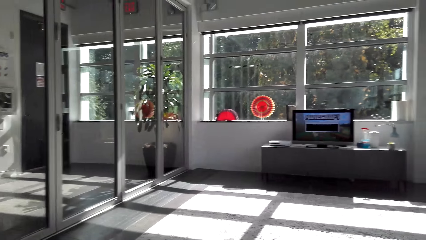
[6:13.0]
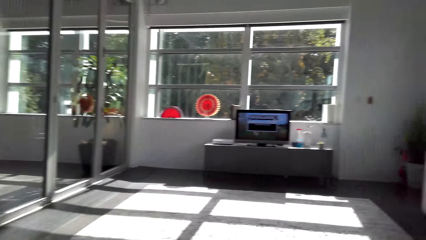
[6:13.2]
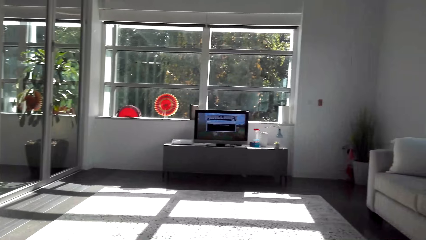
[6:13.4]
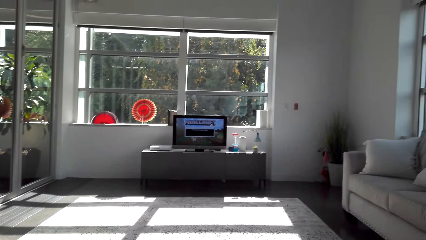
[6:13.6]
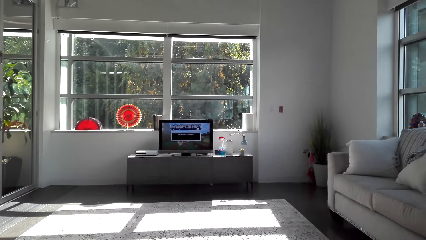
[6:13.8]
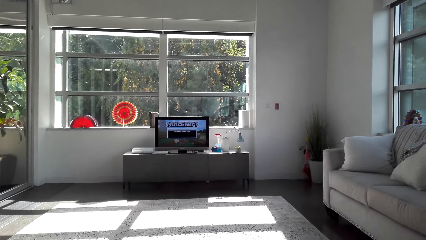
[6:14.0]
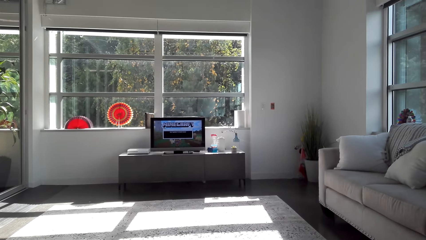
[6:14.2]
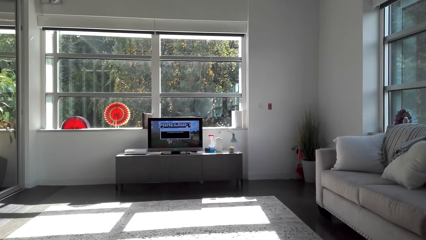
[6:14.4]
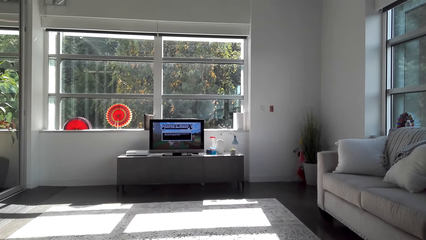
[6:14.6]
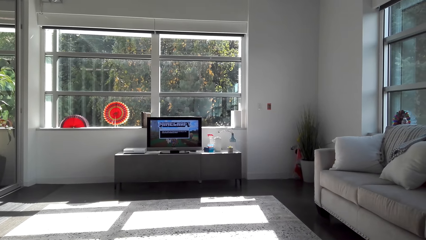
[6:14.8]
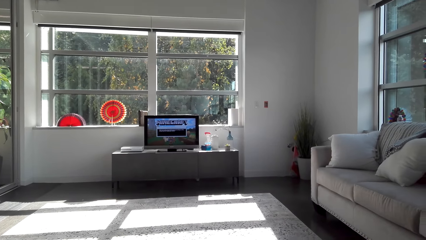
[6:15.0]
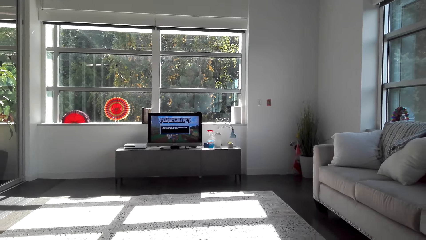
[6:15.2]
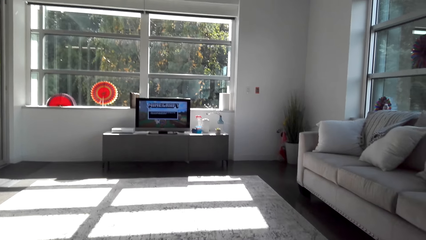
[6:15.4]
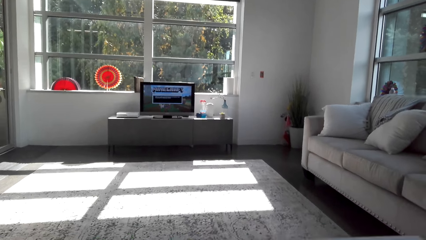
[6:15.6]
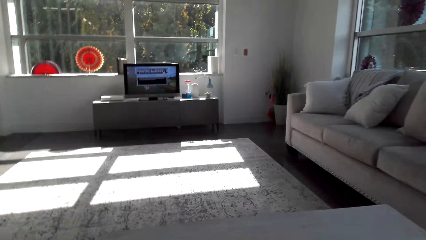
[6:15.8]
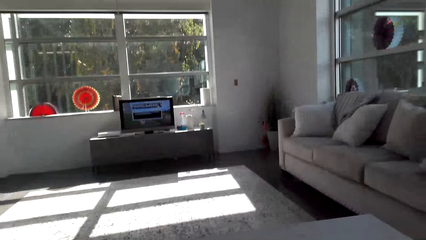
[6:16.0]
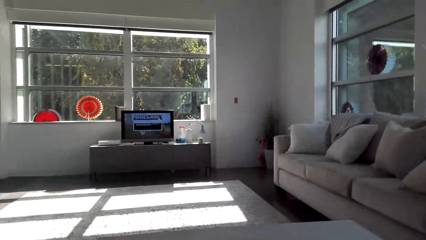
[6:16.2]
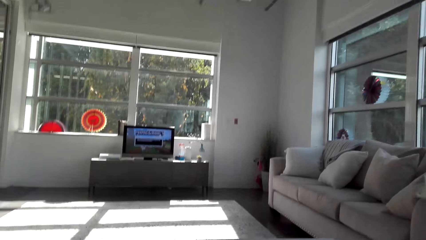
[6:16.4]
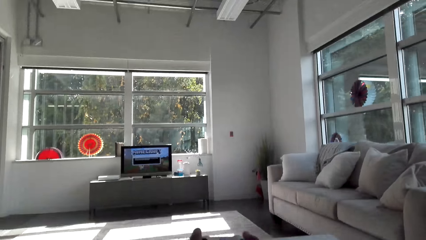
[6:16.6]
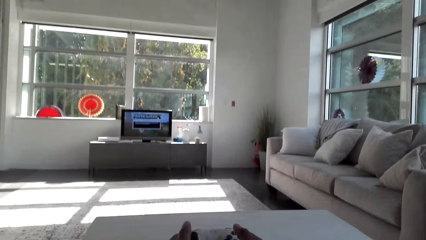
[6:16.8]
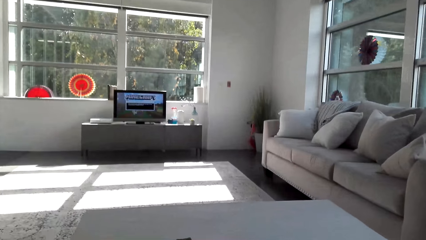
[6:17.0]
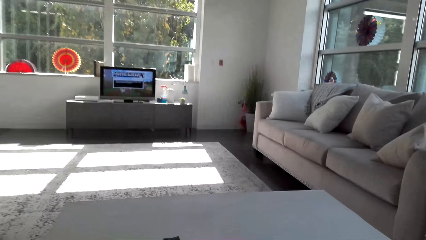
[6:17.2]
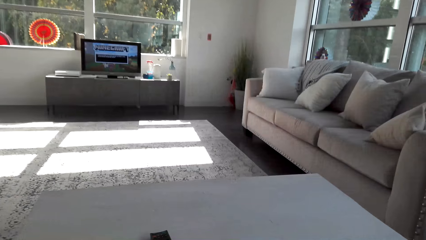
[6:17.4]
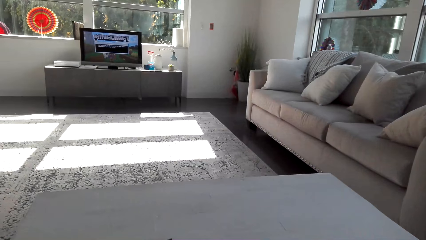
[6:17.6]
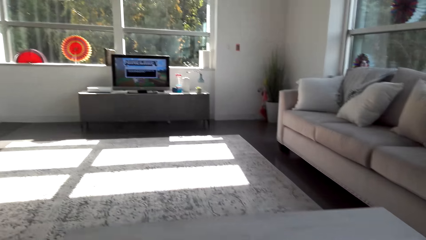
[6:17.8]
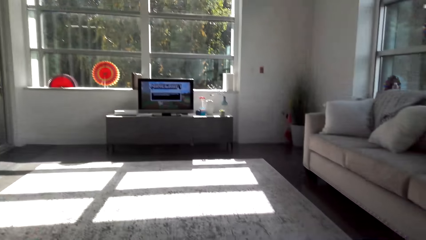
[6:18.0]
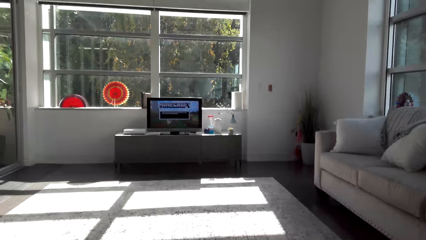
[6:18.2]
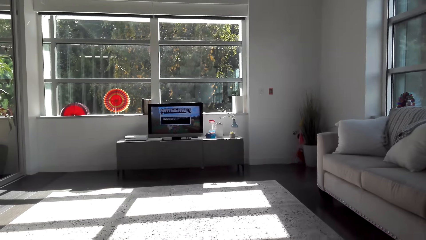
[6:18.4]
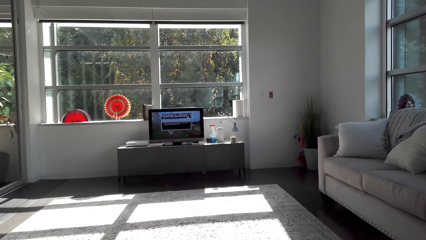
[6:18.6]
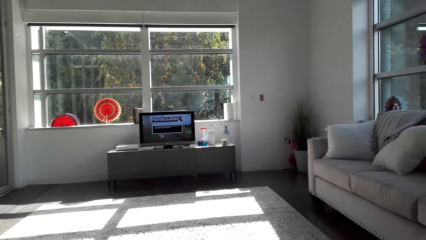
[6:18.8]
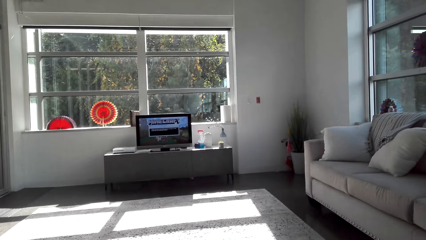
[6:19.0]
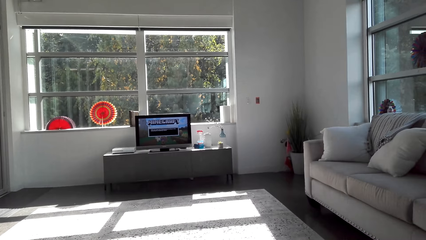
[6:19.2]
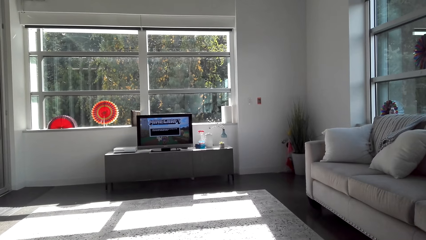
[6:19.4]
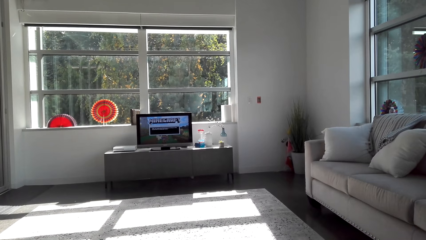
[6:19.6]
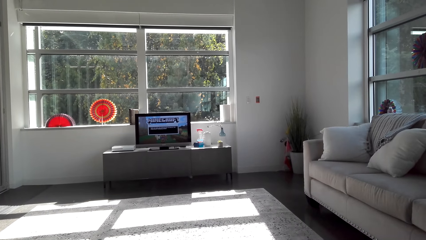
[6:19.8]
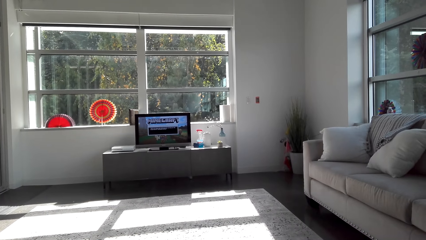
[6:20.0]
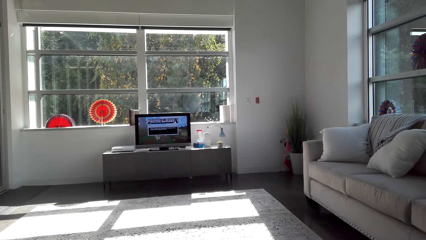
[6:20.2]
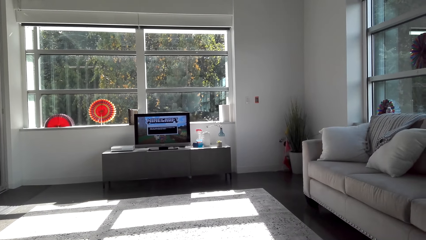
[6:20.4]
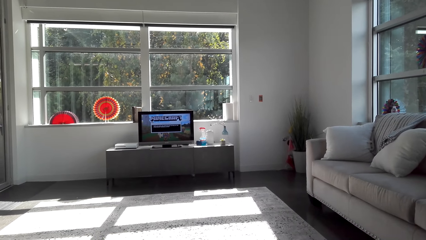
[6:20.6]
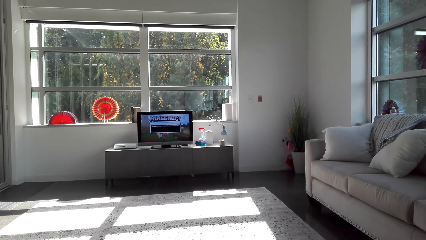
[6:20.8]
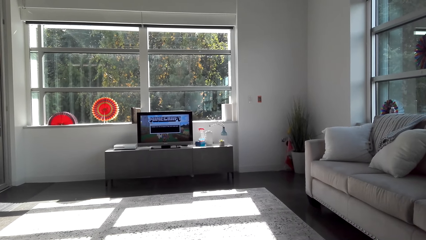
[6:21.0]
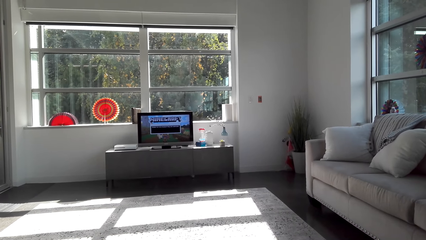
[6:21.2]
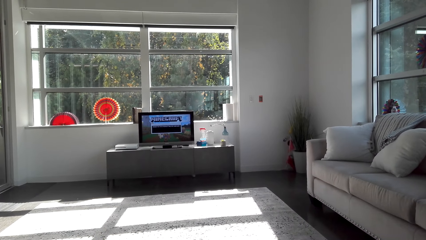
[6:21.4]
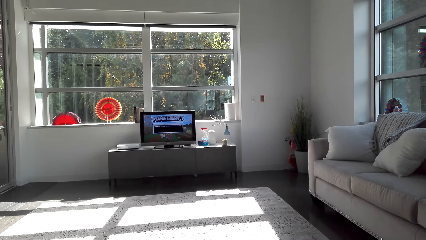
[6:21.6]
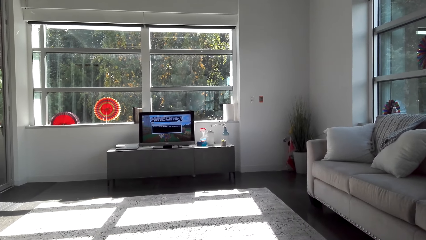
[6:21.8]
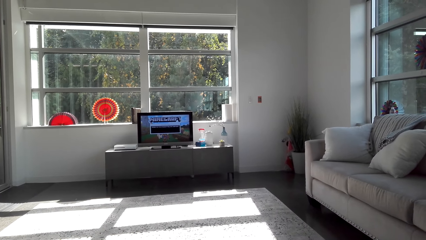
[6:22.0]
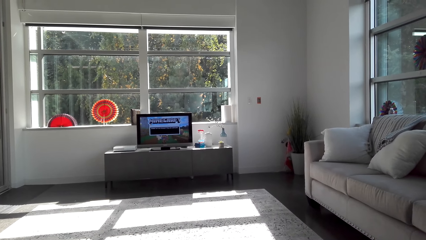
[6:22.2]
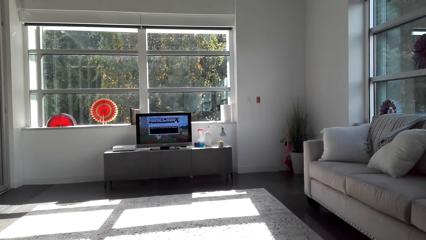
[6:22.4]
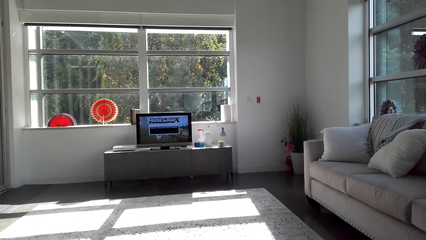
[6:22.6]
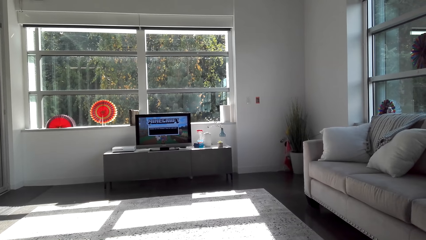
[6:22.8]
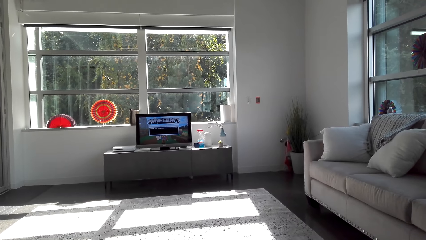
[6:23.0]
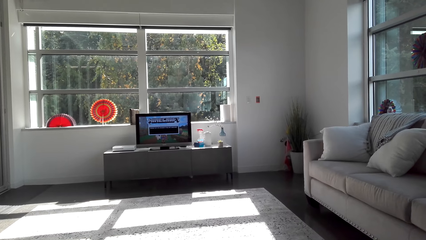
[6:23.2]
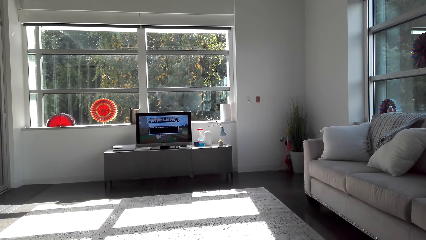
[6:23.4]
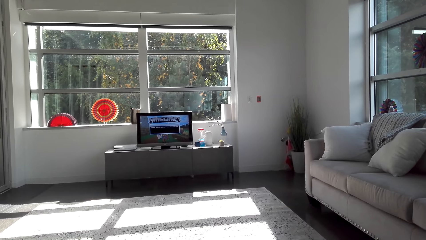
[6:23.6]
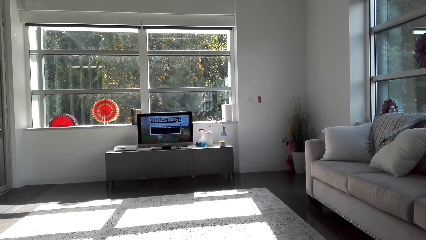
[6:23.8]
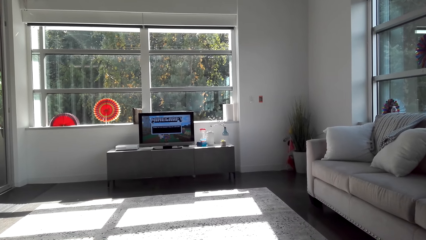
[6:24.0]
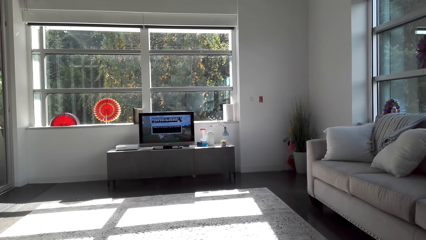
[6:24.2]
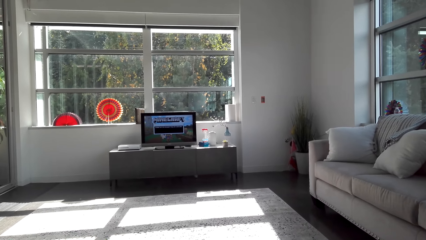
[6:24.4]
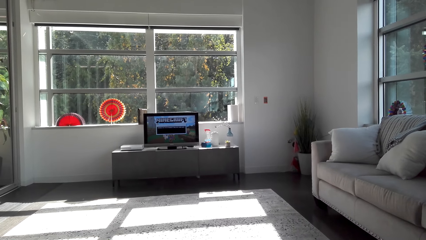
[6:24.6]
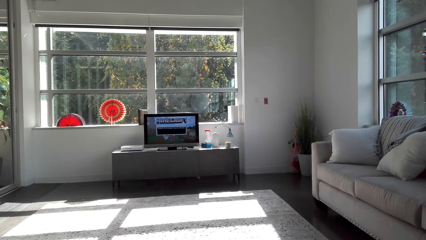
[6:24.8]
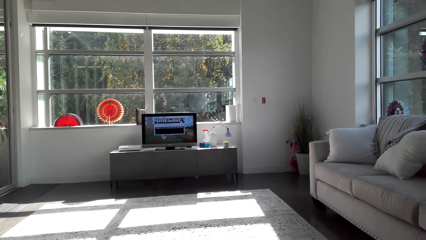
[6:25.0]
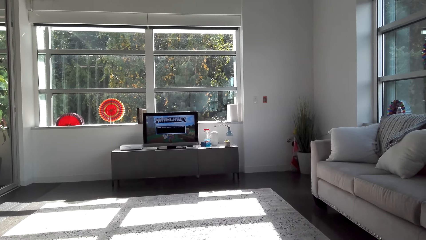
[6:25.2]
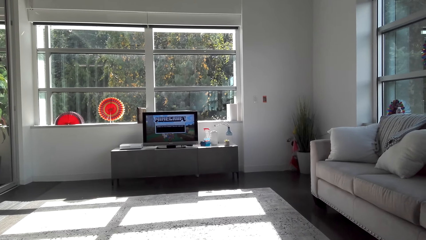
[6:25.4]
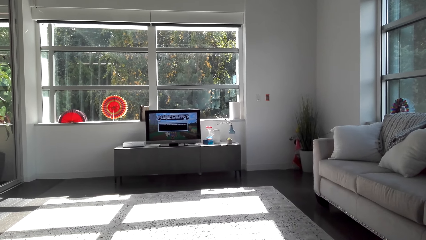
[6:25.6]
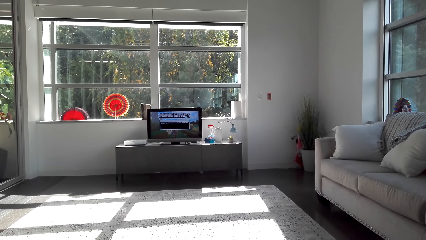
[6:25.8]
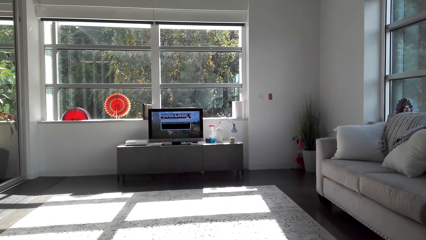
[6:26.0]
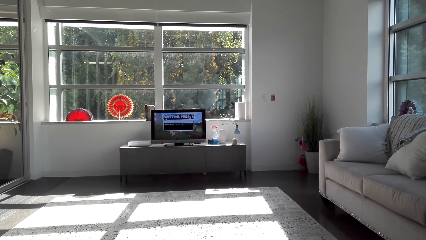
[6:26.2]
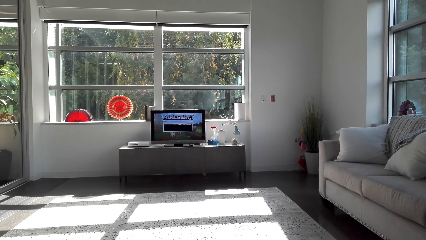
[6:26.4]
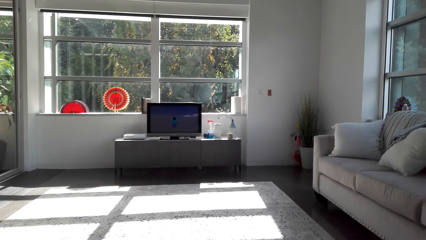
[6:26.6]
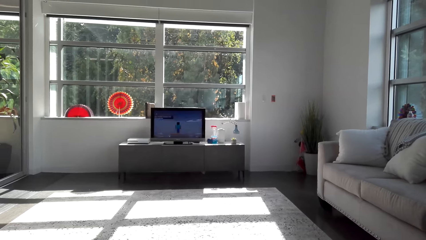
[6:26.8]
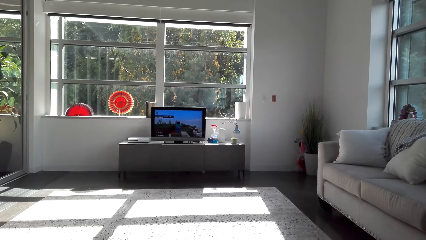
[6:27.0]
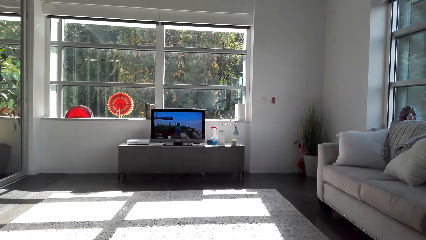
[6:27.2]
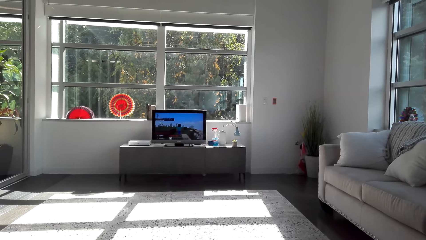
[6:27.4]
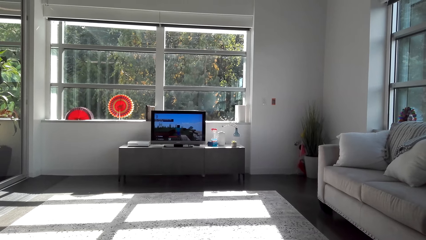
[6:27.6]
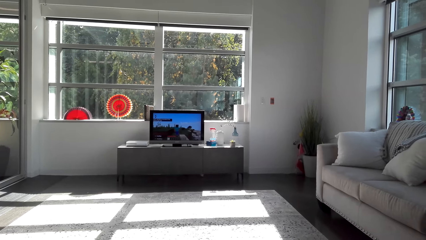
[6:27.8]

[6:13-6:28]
The camera wearer lifts both hands. They operate the screen. They play a video game on the computer.
